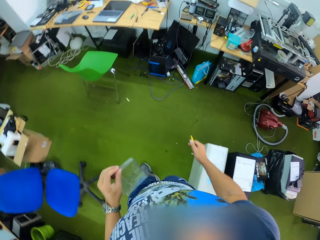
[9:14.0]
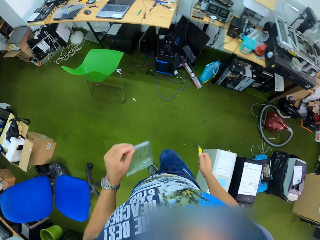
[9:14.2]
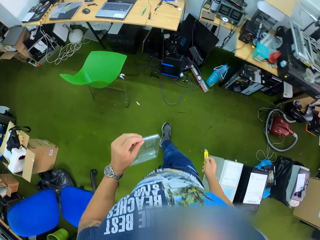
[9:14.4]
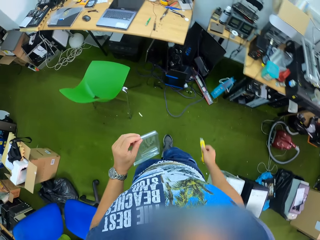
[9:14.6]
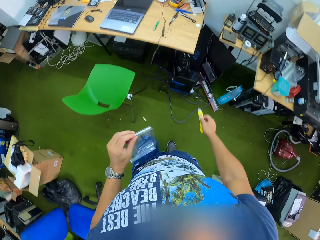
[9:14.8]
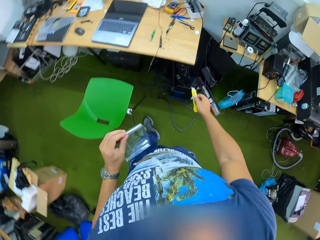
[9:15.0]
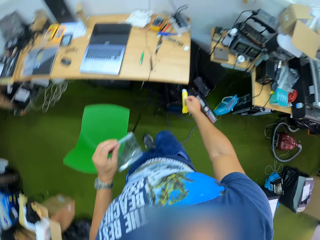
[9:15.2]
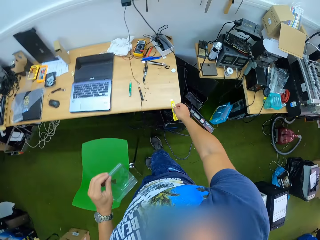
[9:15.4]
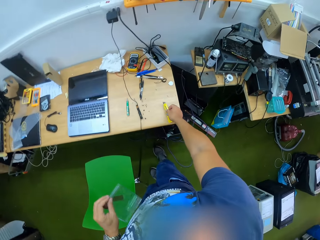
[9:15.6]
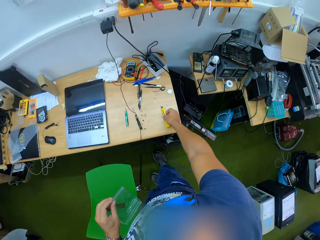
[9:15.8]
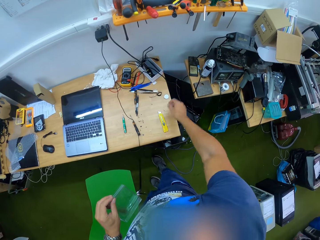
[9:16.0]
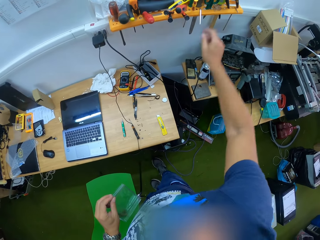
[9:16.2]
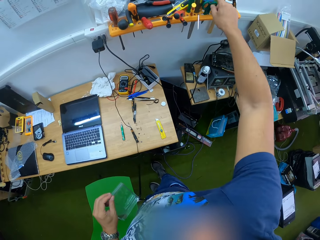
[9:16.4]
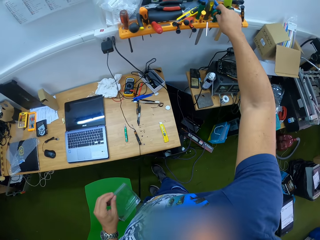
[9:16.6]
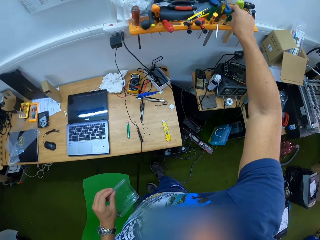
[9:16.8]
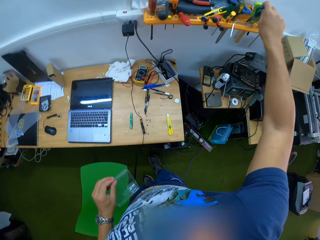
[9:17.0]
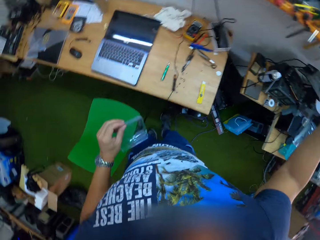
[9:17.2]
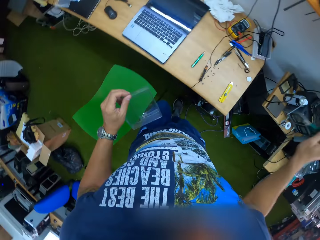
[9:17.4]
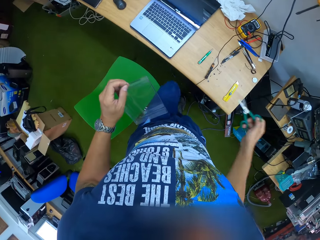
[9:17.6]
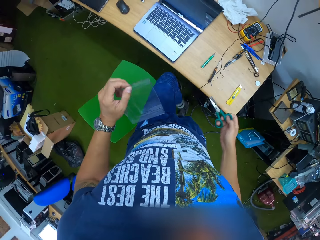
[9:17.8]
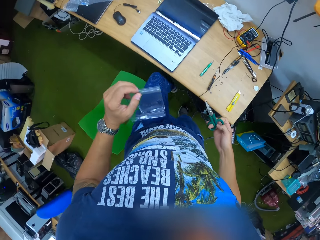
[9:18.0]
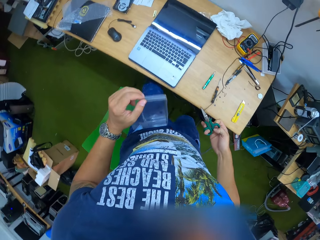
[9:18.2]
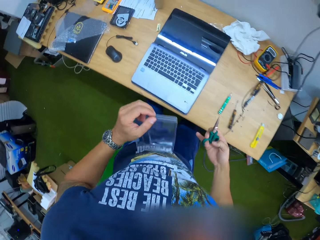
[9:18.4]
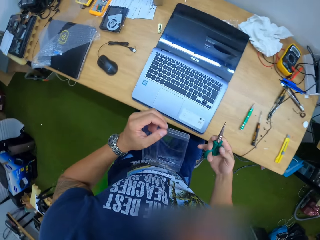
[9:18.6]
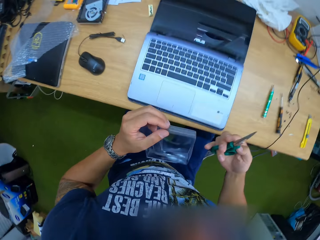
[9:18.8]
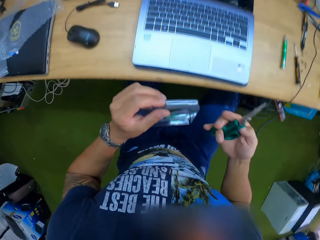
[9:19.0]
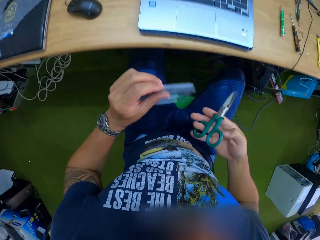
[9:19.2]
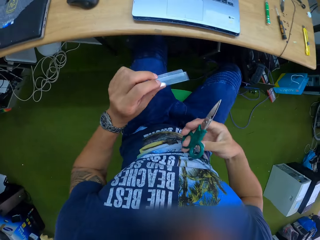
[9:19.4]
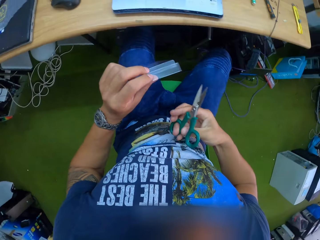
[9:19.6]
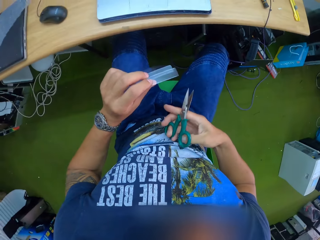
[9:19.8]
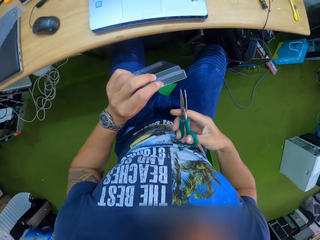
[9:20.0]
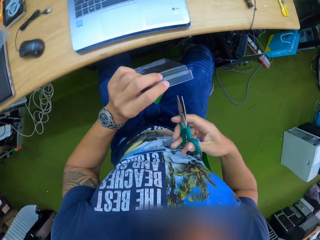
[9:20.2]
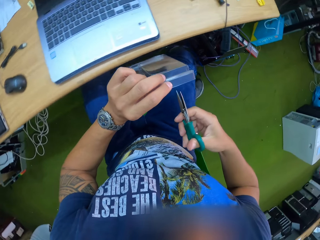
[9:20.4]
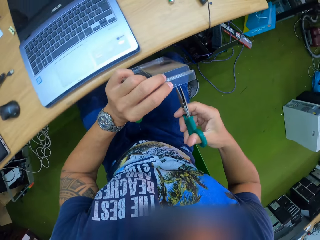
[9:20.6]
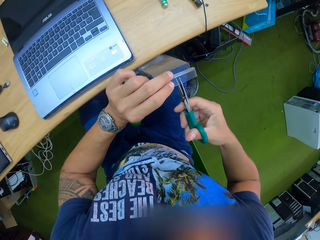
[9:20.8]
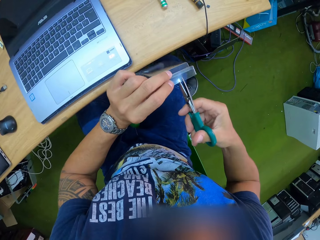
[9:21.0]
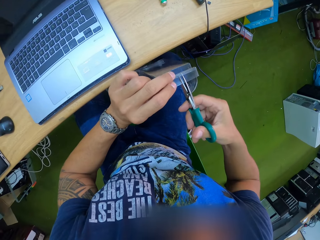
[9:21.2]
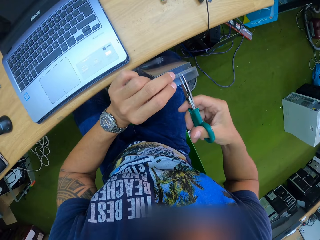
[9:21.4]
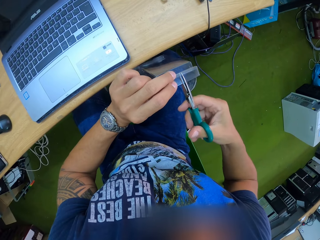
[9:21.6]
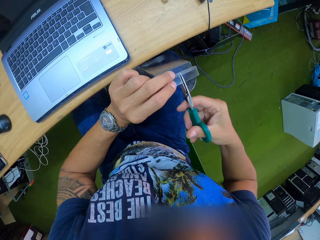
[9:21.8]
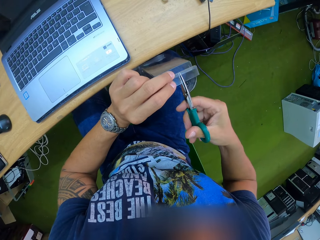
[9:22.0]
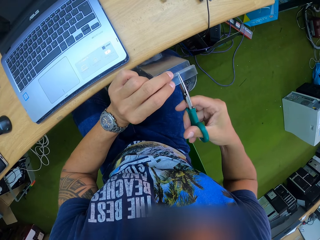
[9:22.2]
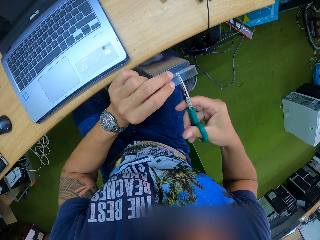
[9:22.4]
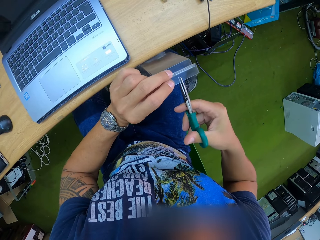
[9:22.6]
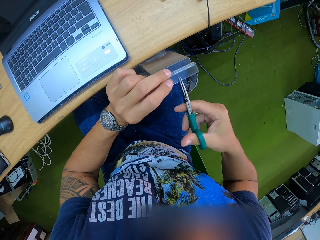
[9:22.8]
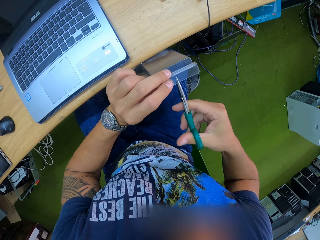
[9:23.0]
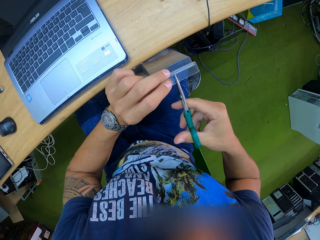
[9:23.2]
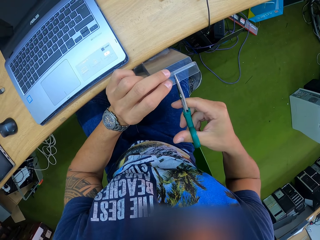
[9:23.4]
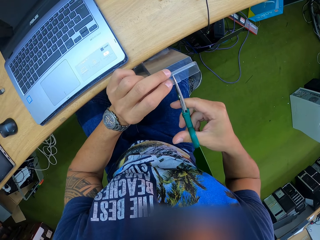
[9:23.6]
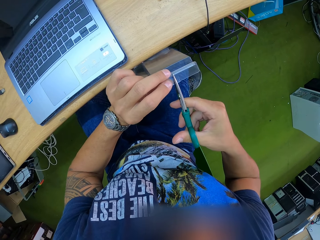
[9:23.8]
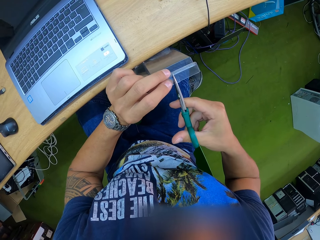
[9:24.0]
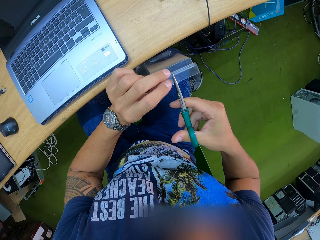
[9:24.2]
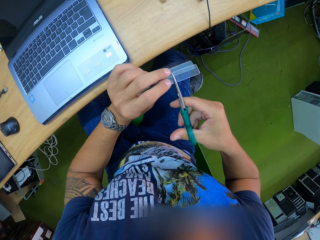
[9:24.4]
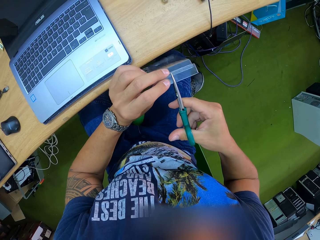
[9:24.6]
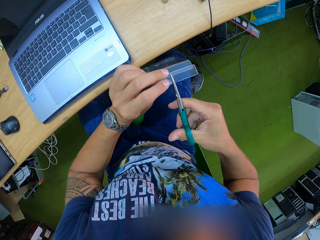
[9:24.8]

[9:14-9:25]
The camera wearer places the blade knife in his right hand on a table. He takes a green scissors from a shelf with his right hand. He sits on the chair. He cuts the clamshell plastic or plastic packet in his left hand with the green scissors in his right hand.

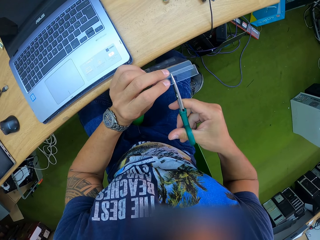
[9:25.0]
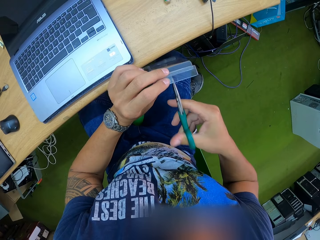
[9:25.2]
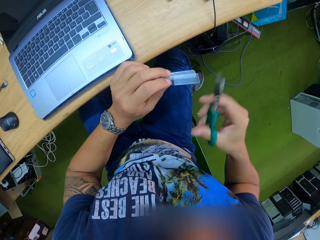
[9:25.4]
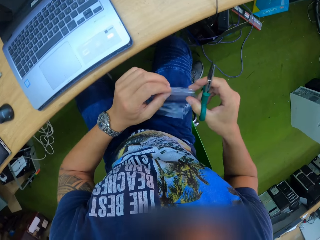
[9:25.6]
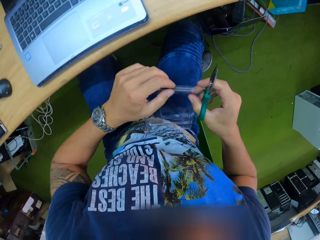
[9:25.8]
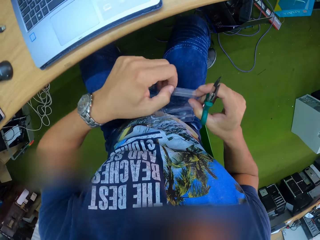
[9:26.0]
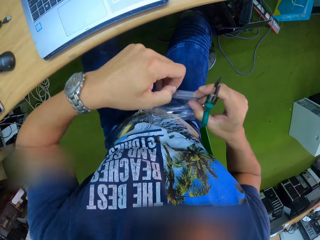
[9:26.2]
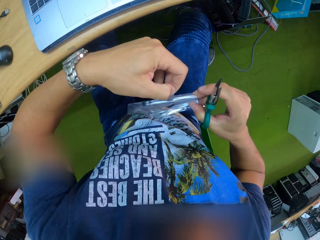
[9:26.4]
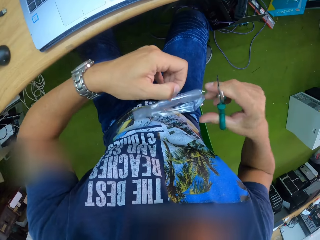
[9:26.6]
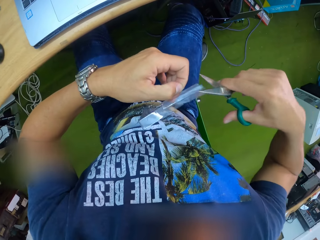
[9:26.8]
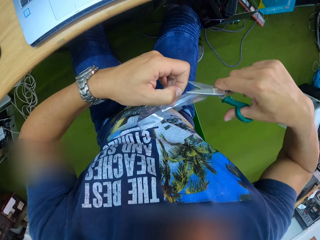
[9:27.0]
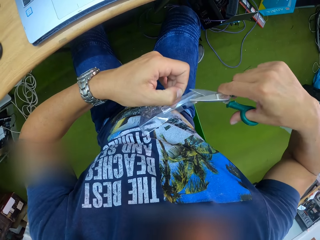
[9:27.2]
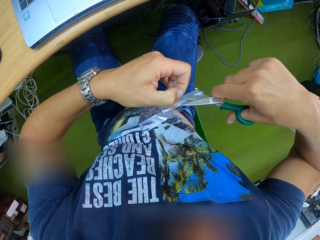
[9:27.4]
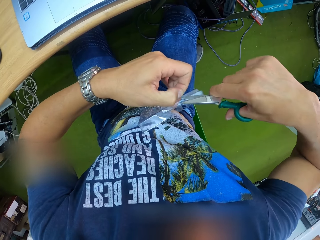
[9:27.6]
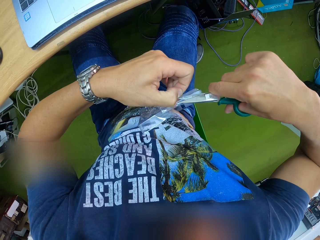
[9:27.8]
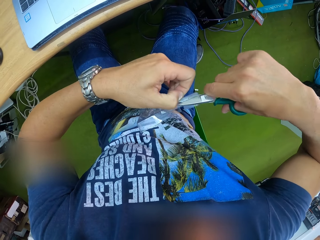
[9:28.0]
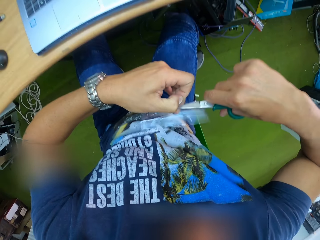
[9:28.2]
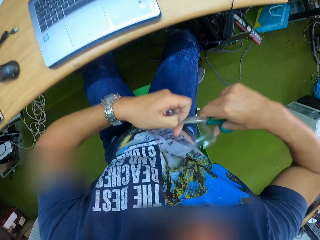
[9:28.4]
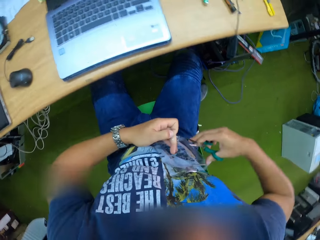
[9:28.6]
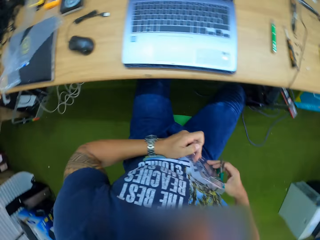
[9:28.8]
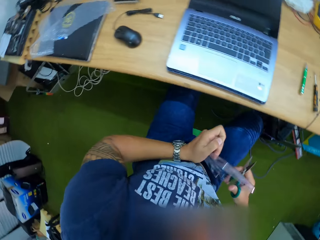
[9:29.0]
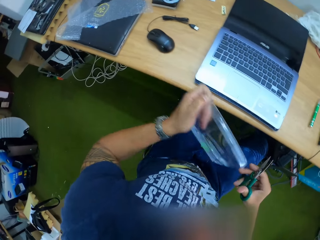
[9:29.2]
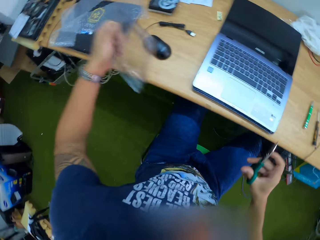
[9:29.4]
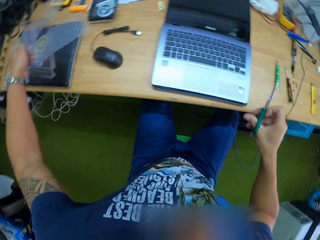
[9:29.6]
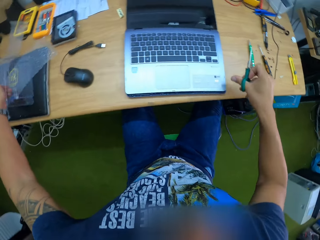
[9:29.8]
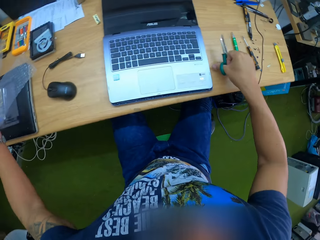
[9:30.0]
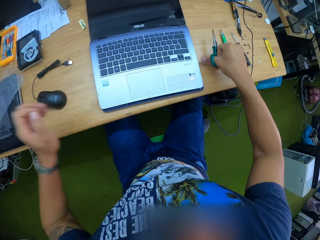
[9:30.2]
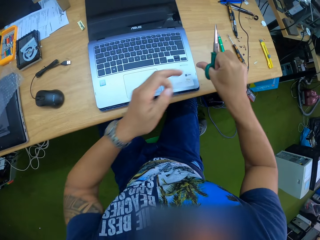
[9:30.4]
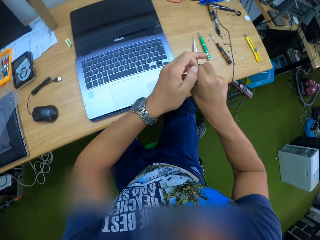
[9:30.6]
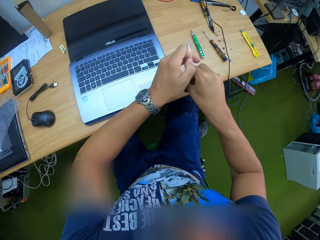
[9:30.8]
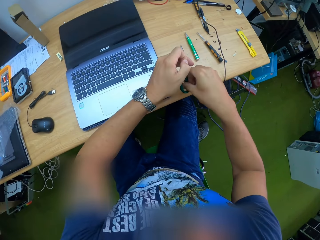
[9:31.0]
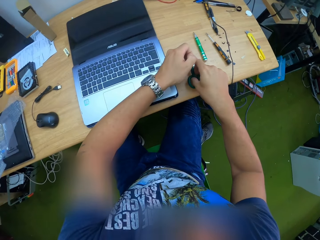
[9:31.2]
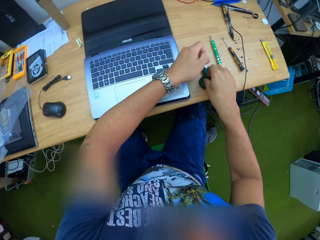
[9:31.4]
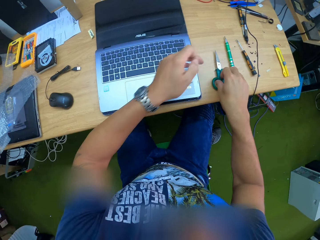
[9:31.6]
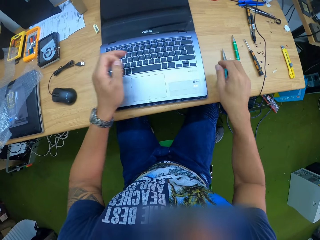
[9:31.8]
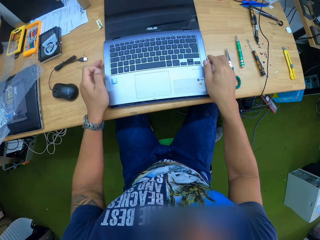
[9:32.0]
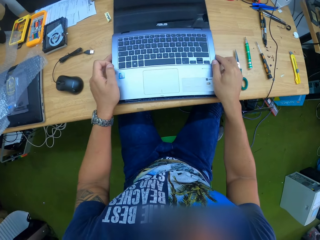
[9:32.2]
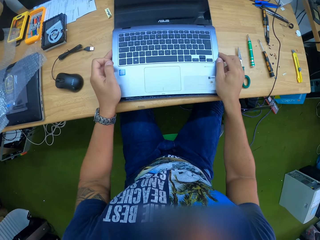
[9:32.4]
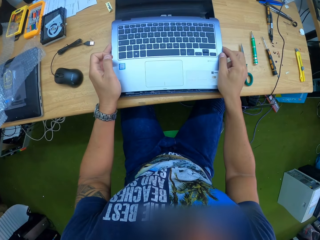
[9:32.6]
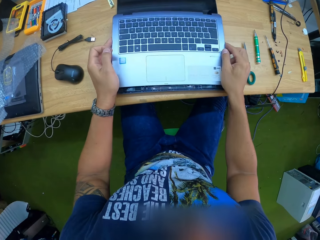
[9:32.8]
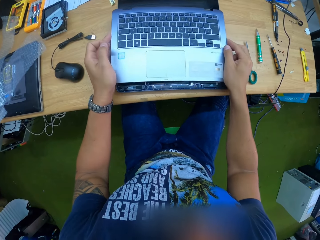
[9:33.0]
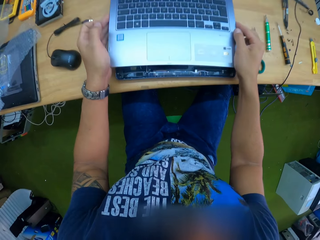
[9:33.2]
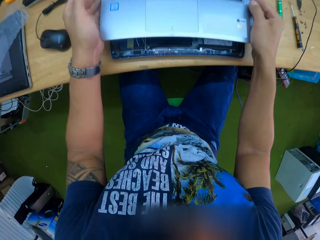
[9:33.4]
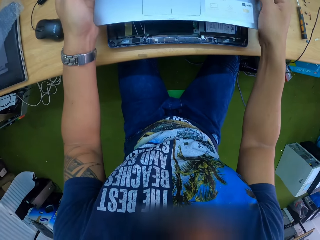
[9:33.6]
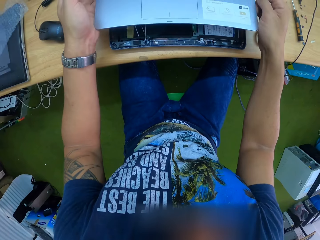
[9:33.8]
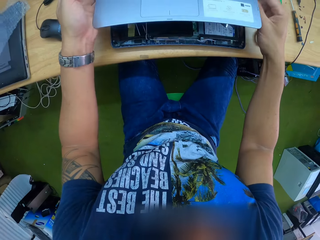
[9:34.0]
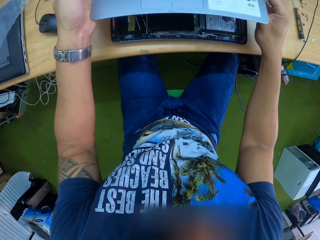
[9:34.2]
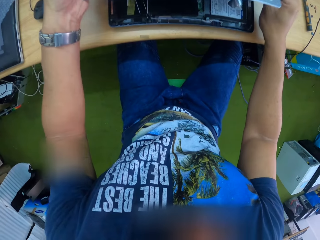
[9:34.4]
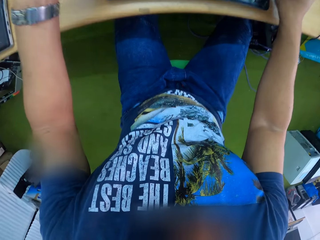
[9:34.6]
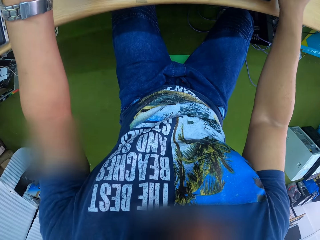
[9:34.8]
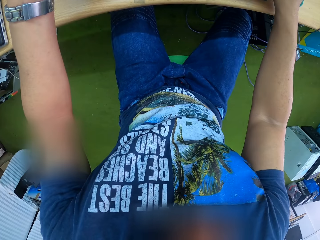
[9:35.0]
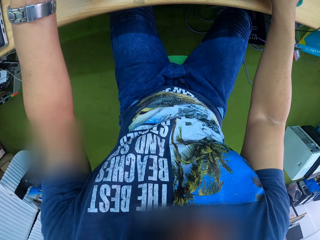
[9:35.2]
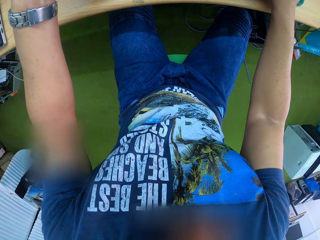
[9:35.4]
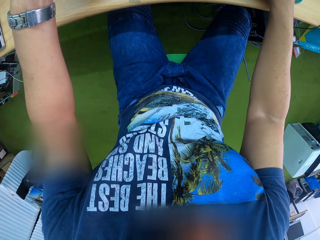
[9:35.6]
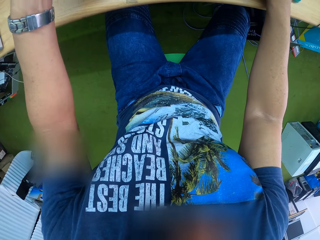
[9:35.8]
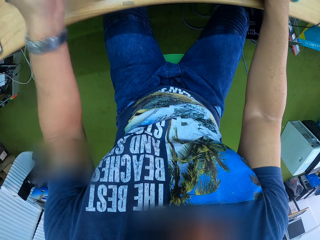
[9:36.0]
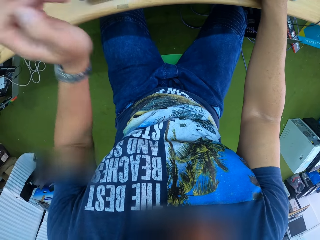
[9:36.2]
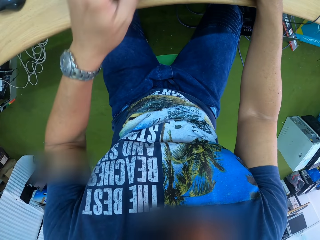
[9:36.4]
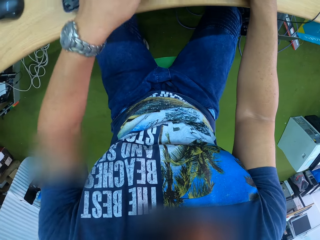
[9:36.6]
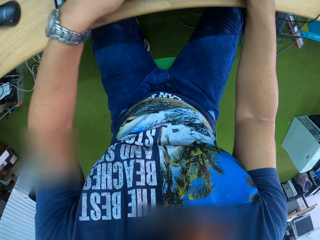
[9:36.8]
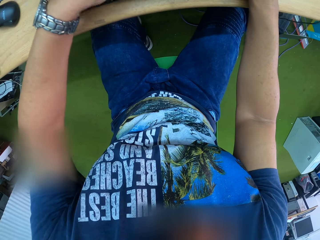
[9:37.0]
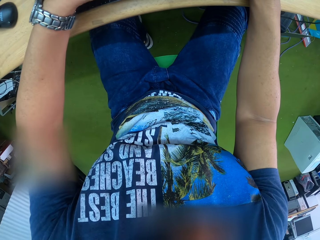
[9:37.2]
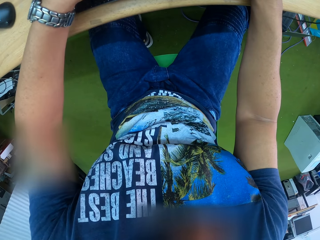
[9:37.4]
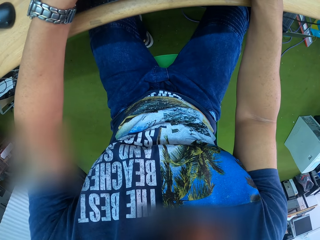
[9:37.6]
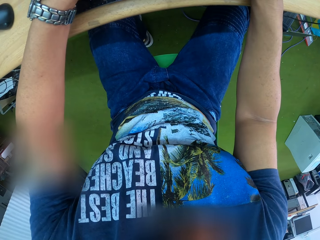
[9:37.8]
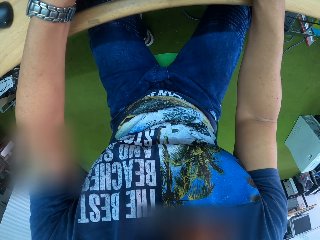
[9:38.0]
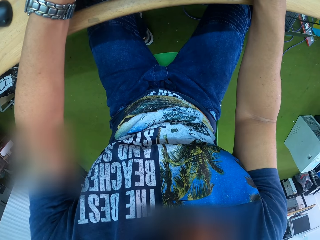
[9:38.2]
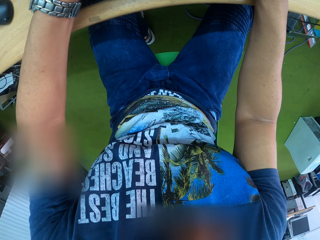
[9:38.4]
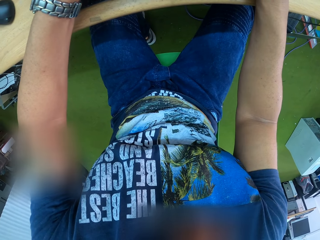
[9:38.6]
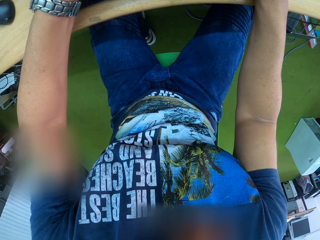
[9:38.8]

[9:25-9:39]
The camera wearer holds the plastic packet with both hands. He puts away the plastic packet. He drops the clamshell plastic in his left hand on the table. He removes the green scissors from his right hand with his left hand. He places the green scissors on the table with his right hand. He removes the keyboard of a laptop on the table with both hands. He holds the laptop. He lifts the laptop.
